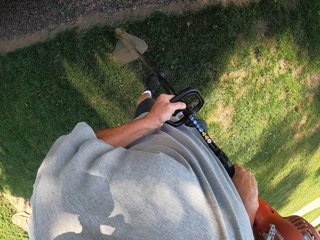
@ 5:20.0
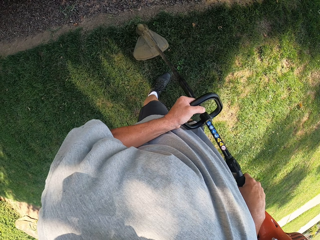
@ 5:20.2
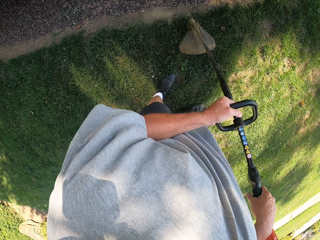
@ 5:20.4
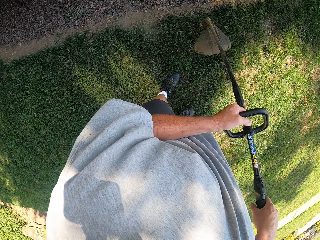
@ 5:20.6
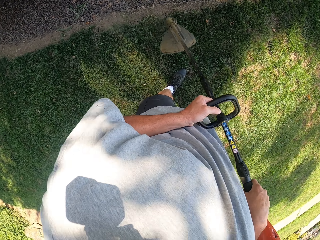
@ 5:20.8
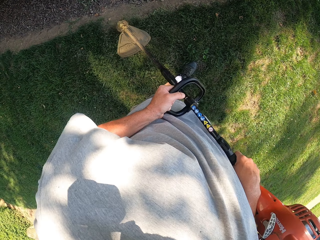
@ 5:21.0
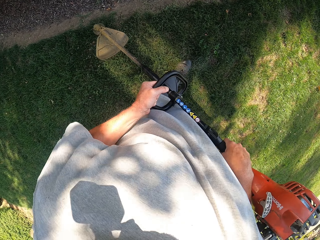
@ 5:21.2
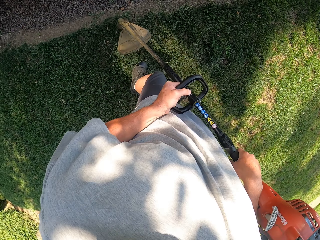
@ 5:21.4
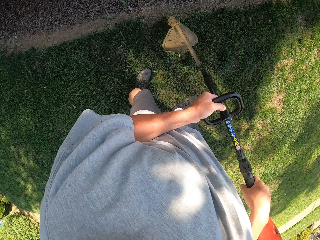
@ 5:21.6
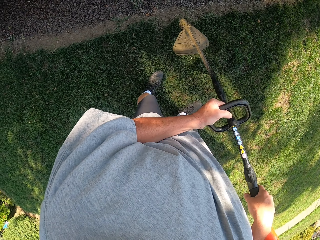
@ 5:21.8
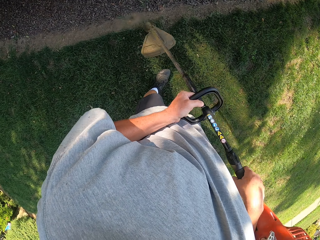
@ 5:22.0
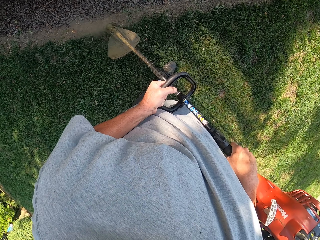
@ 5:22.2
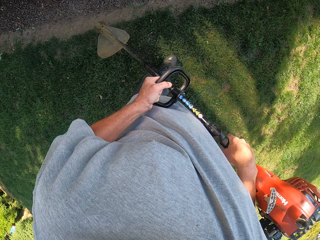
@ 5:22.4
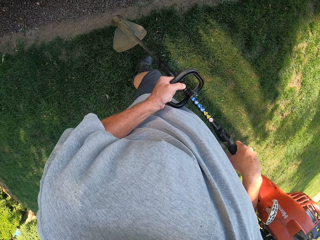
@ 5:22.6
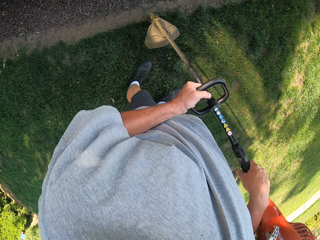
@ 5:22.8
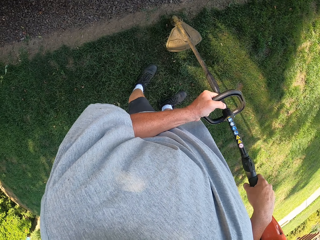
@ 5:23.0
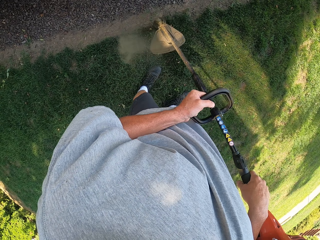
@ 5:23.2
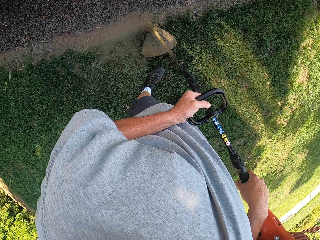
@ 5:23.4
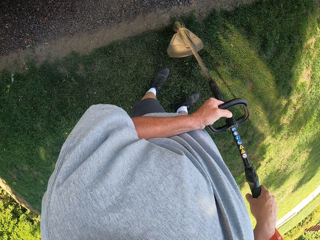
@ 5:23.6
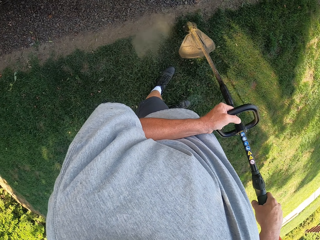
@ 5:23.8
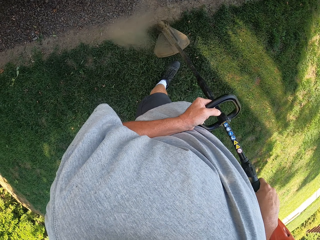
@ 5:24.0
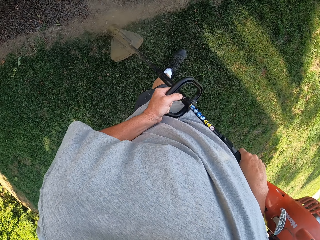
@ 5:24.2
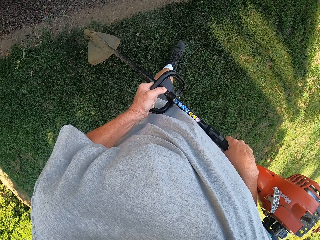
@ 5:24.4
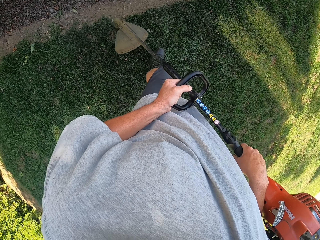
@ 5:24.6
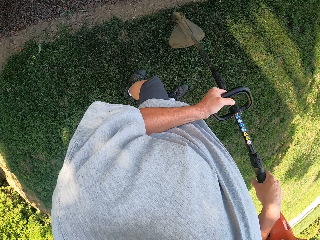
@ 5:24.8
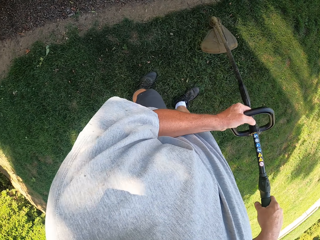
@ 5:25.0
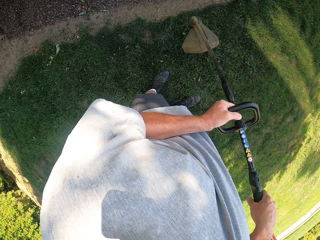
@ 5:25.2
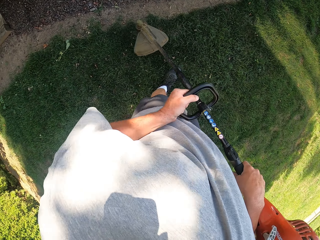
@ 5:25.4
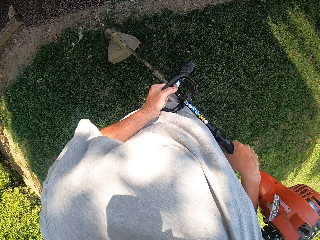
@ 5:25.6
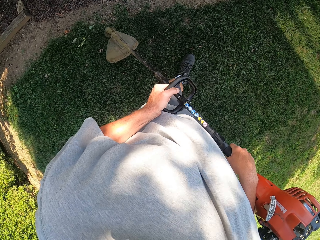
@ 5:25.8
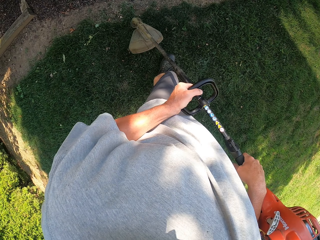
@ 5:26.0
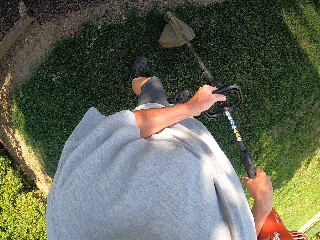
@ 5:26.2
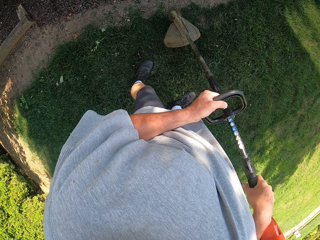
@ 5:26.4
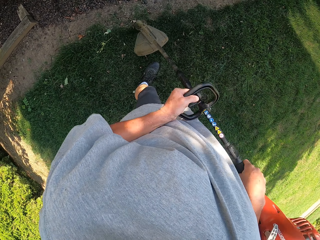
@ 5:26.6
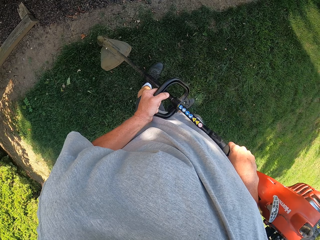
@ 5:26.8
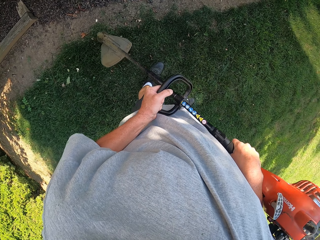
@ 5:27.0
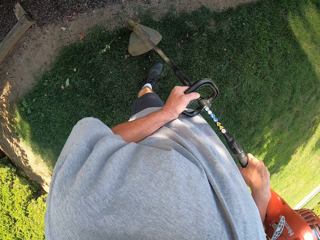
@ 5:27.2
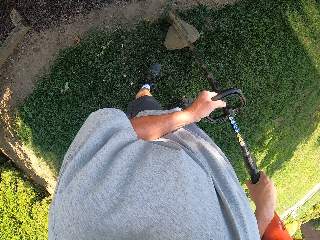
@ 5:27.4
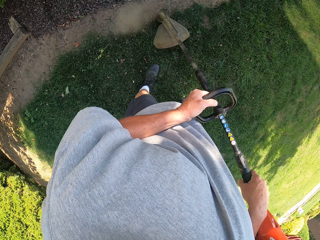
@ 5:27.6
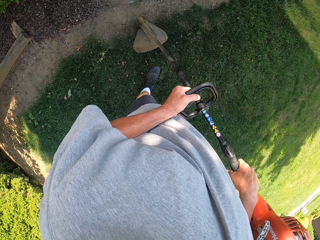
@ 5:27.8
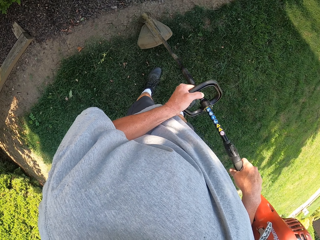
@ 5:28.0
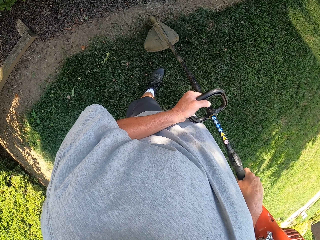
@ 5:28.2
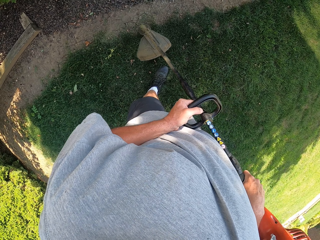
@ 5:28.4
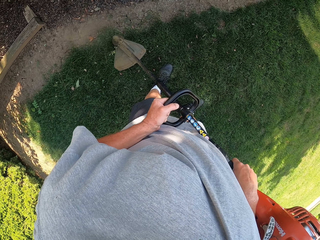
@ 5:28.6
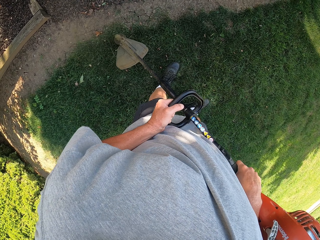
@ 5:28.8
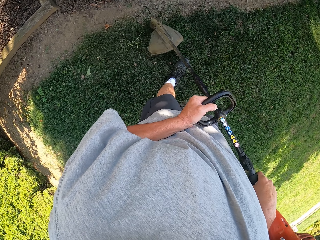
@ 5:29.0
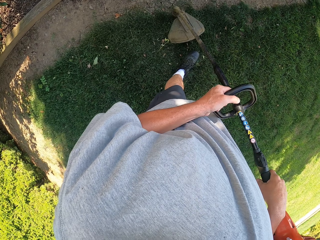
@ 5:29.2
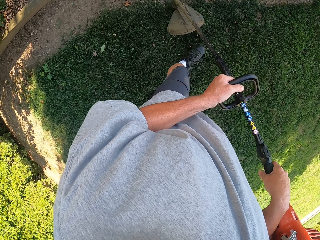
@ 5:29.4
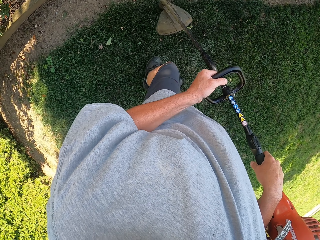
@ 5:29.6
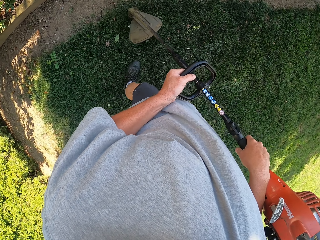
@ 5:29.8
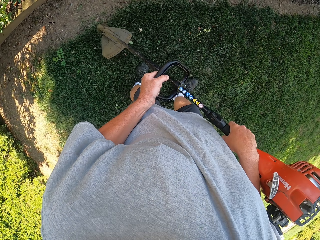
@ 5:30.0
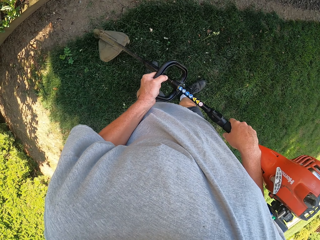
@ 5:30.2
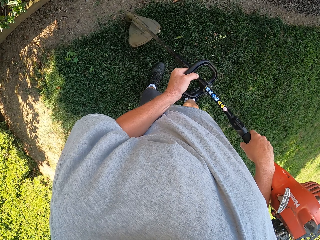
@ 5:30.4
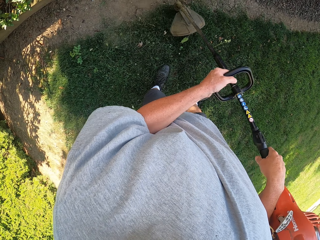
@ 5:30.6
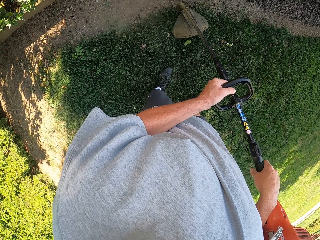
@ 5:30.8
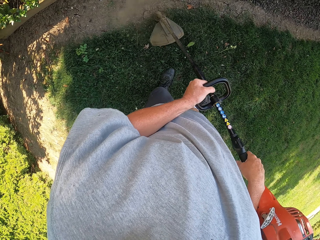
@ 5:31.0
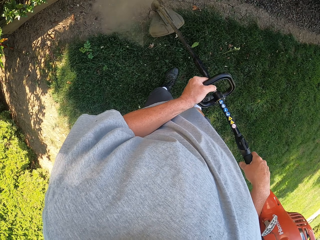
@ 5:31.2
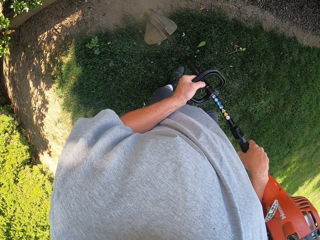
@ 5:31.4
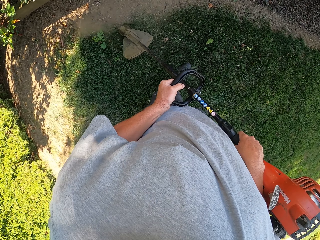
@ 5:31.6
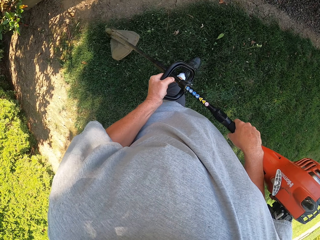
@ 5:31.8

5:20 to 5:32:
The camera wearer repeatedly trims the grass as he walks.

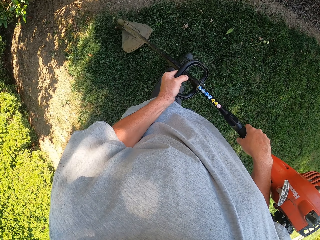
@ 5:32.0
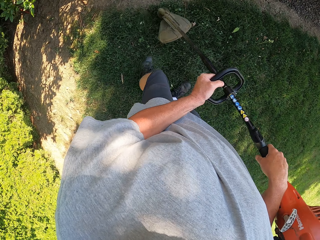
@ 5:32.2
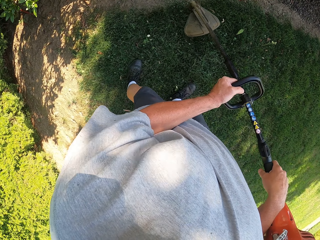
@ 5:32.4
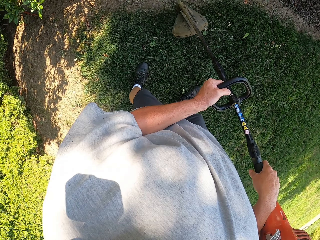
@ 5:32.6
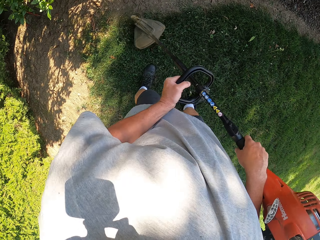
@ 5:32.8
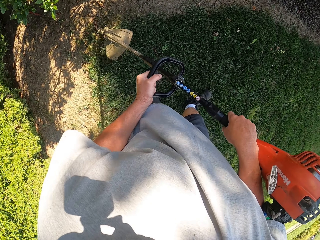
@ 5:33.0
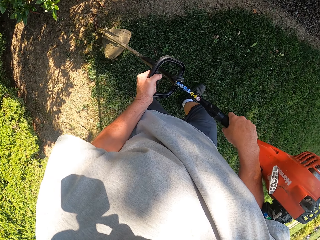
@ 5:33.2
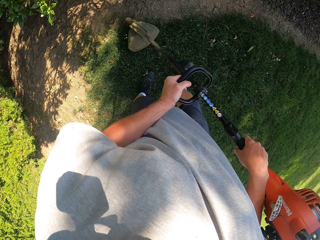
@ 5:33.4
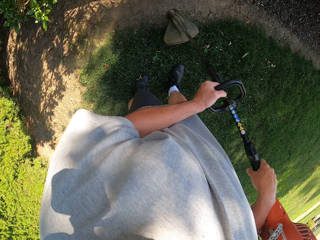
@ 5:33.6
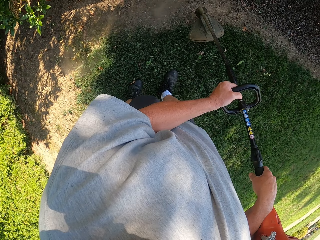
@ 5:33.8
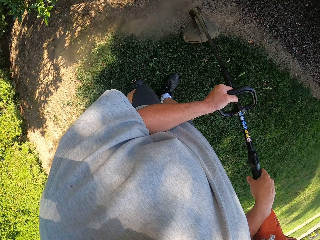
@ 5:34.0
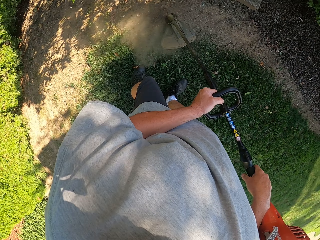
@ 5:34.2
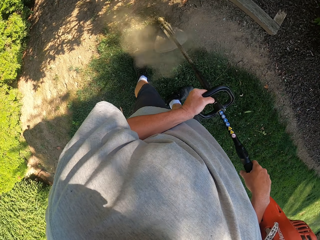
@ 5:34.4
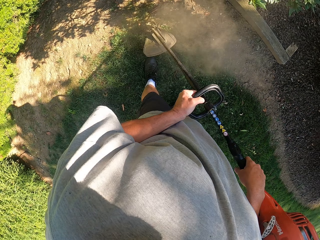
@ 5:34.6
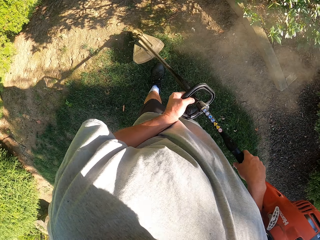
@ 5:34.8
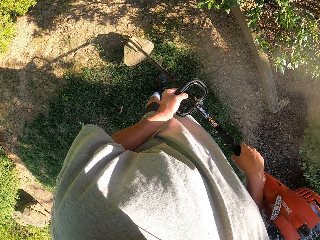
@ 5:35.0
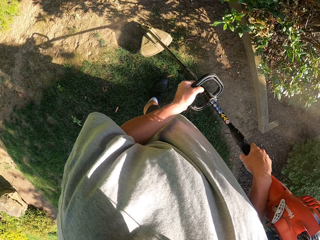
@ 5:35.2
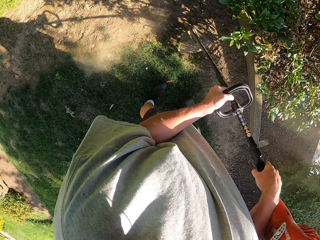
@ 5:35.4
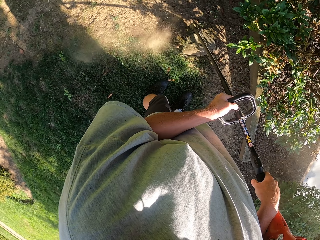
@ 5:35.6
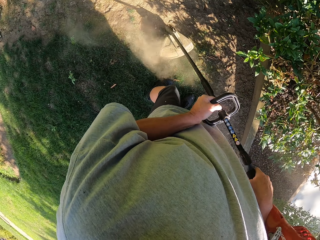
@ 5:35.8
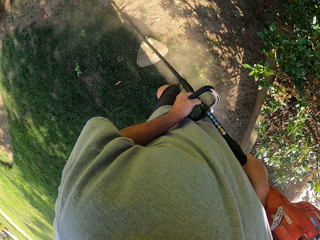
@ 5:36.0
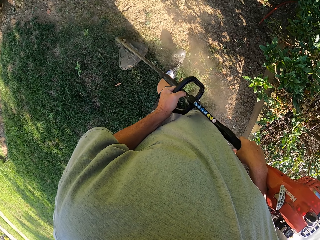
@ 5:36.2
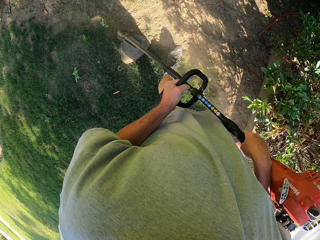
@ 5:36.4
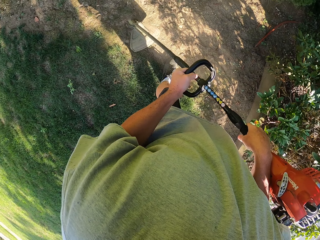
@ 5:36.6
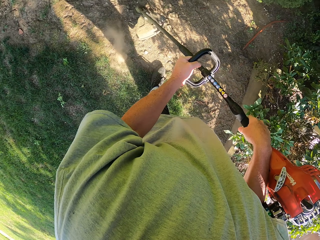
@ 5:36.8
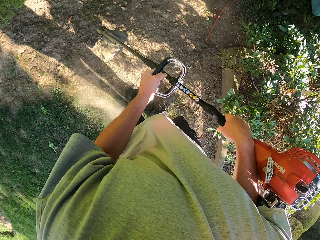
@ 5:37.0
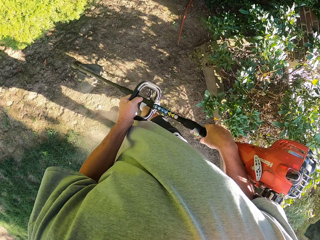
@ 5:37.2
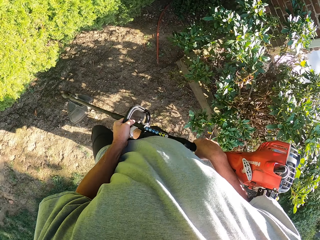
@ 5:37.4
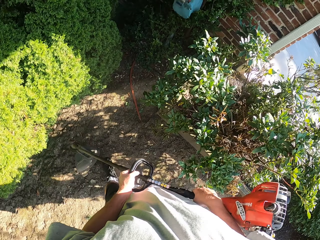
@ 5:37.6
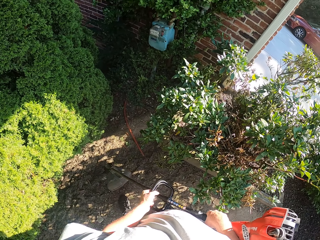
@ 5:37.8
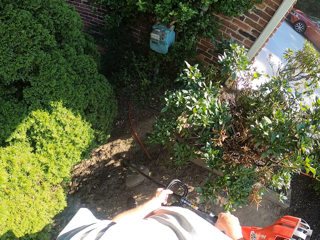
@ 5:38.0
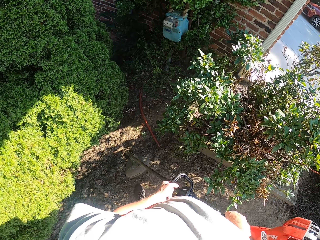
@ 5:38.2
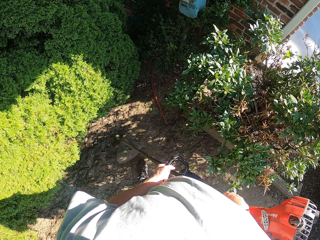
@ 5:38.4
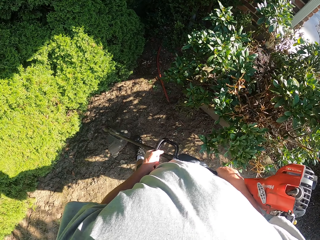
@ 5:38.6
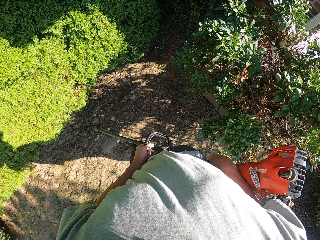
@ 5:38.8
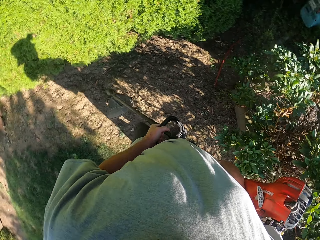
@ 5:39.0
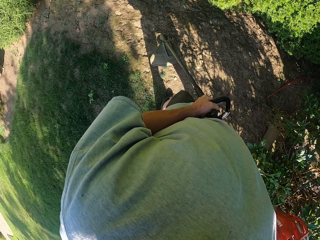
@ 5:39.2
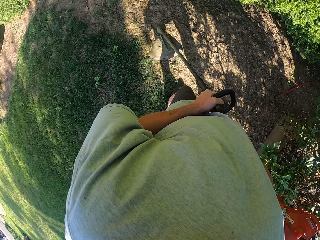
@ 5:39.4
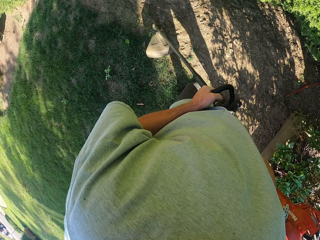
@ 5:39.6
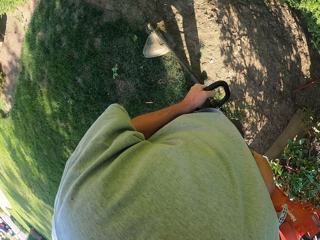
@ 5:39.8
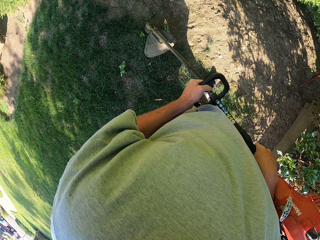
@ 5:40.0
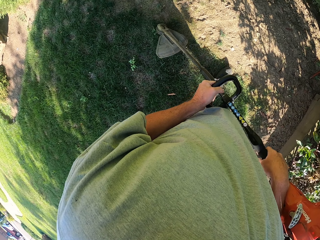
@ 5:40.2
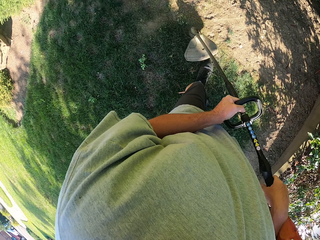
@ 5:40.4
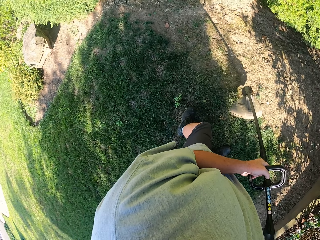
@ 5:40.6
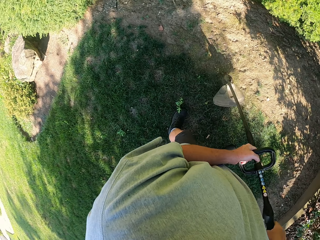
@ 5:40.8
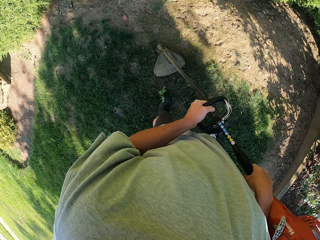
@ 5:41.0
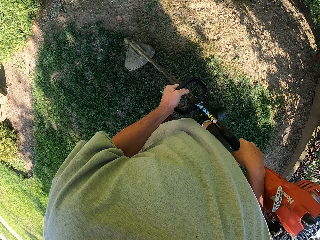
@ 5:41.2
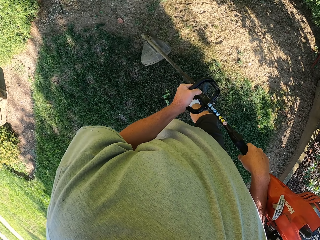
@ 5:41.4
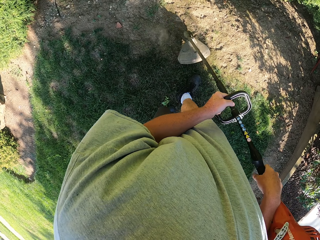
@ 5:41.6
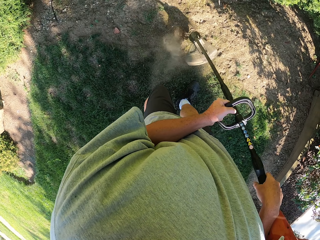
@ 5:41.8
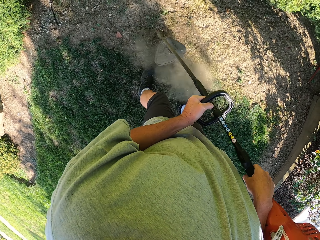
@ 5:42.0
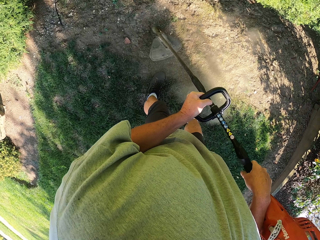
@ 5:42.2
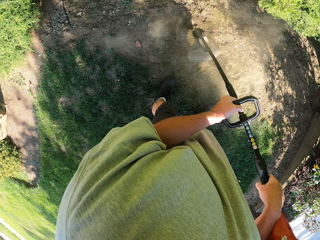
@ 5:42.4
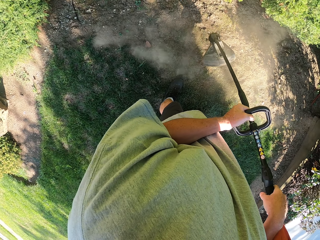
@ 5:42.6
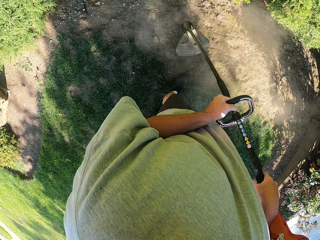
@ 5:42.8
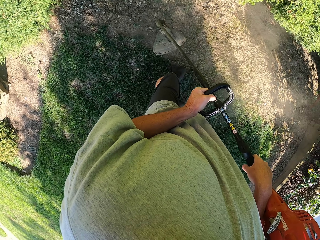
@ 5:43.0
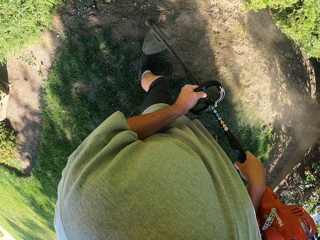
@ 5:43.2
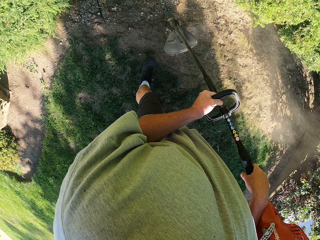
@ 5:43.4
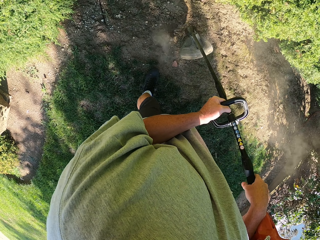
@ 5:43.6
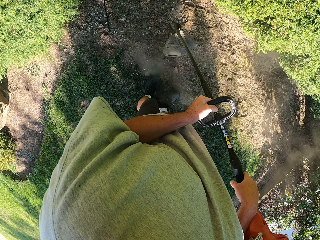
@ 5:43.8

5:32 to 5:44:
The camera wearer repeatedly trims the grass as he walks.
